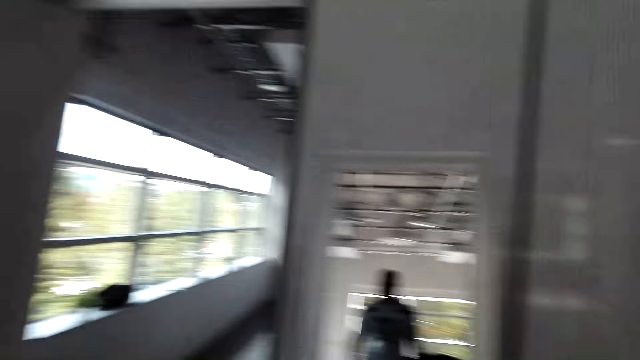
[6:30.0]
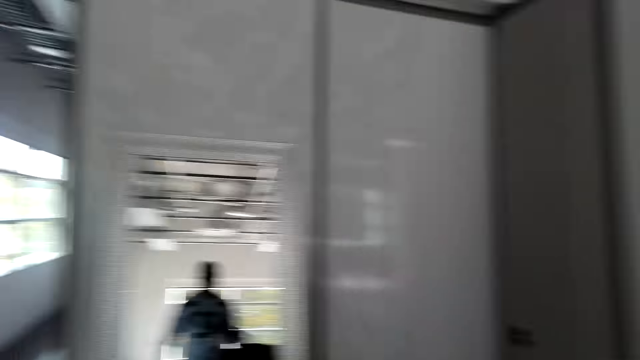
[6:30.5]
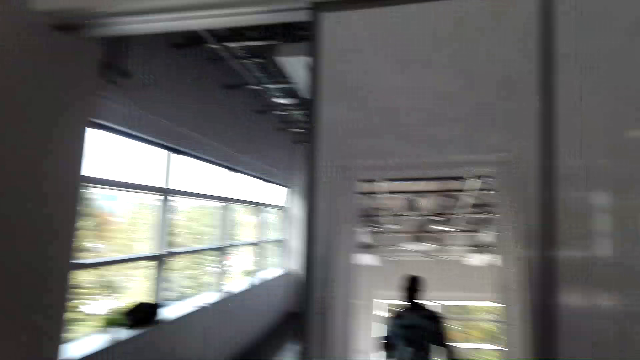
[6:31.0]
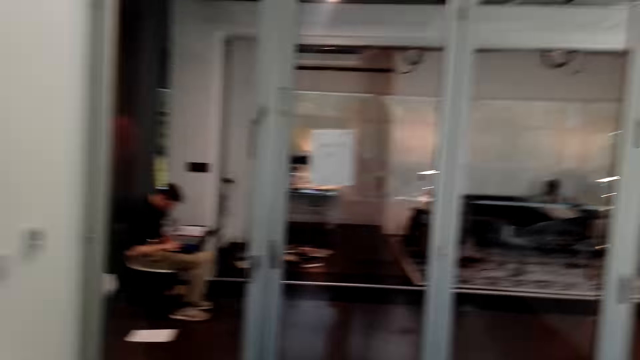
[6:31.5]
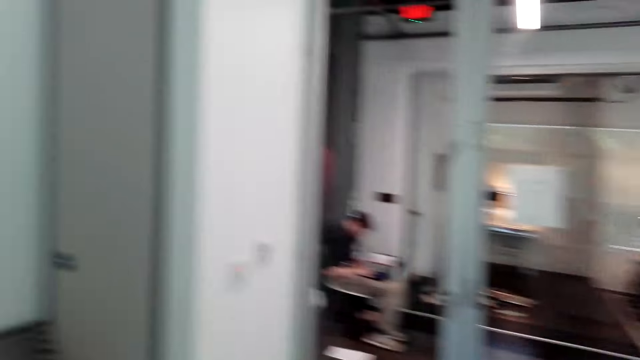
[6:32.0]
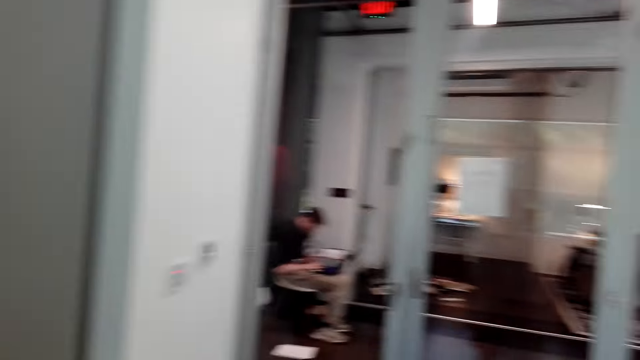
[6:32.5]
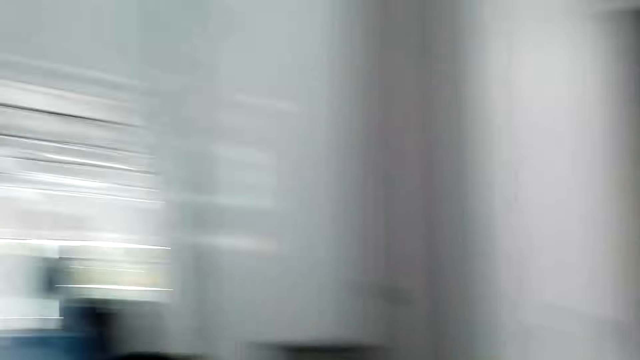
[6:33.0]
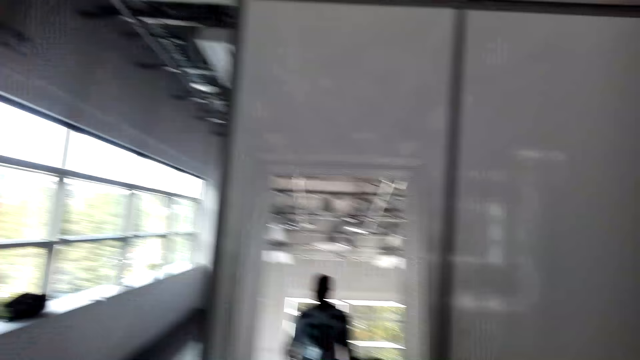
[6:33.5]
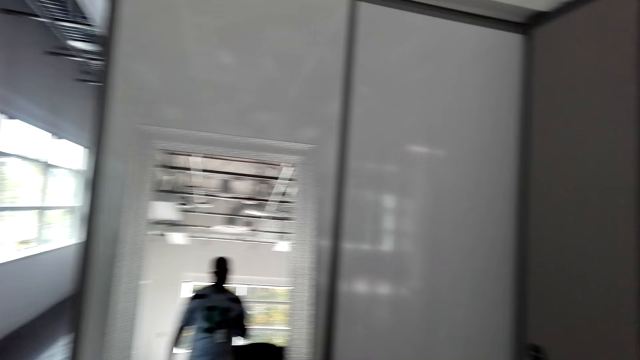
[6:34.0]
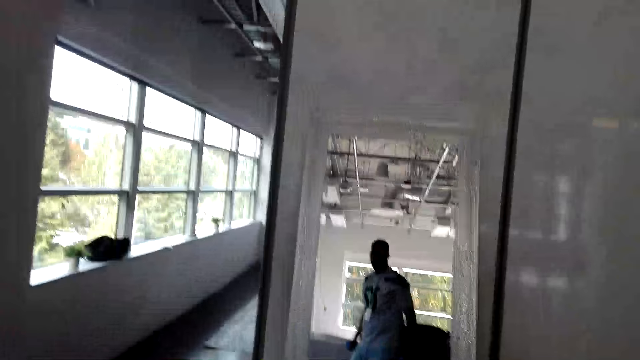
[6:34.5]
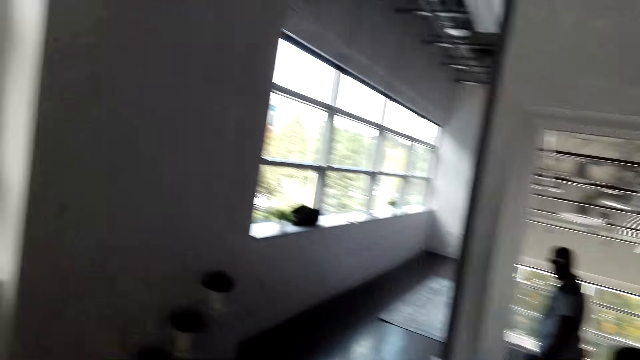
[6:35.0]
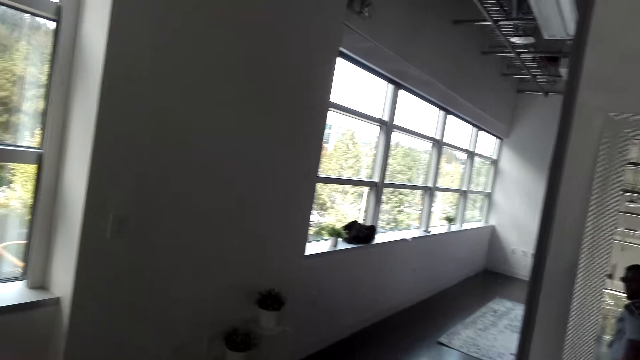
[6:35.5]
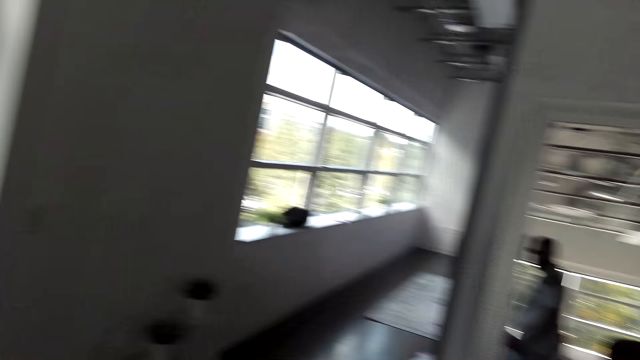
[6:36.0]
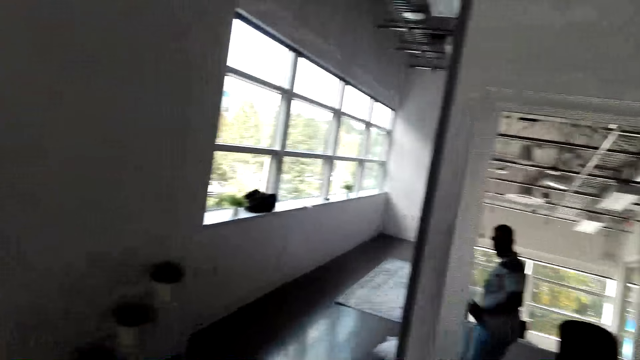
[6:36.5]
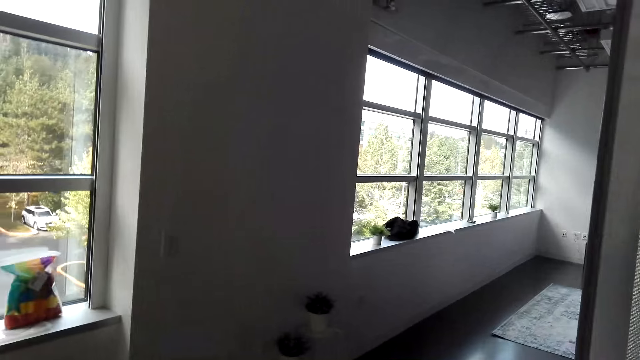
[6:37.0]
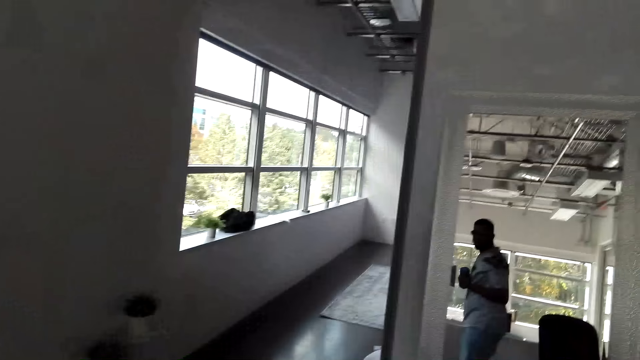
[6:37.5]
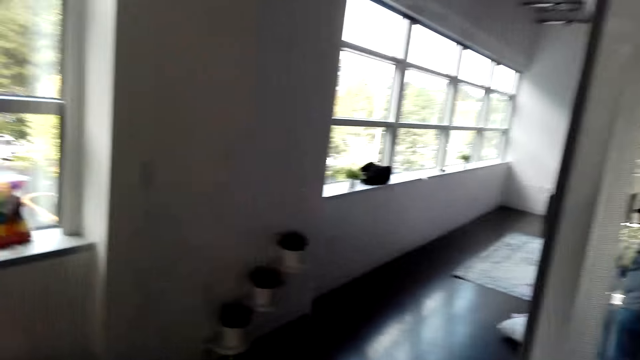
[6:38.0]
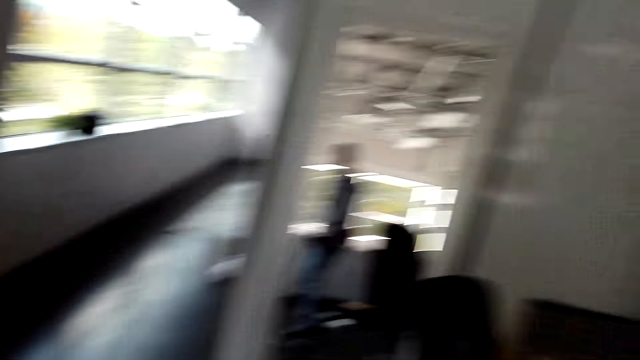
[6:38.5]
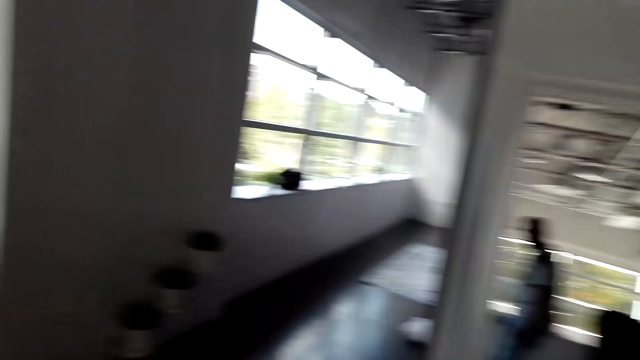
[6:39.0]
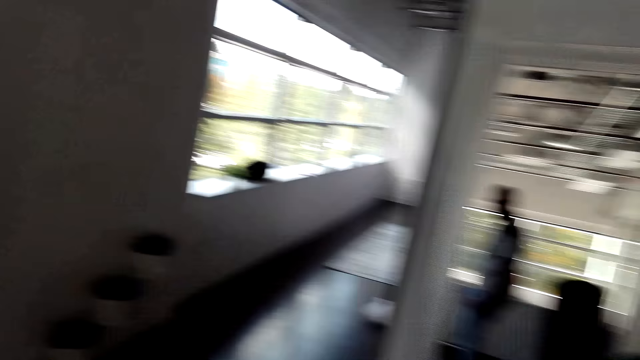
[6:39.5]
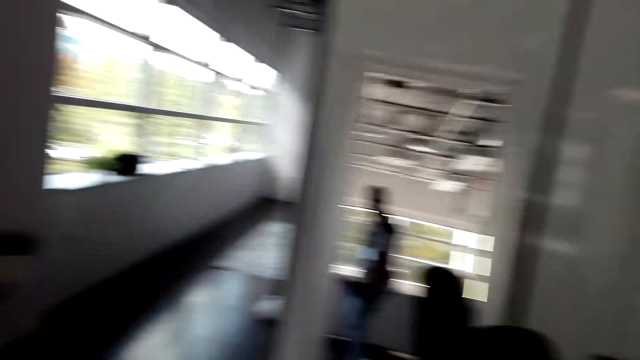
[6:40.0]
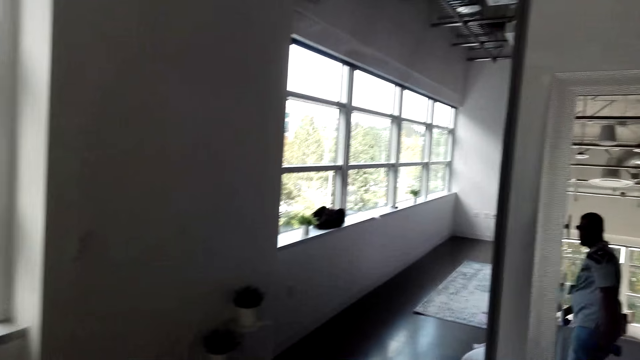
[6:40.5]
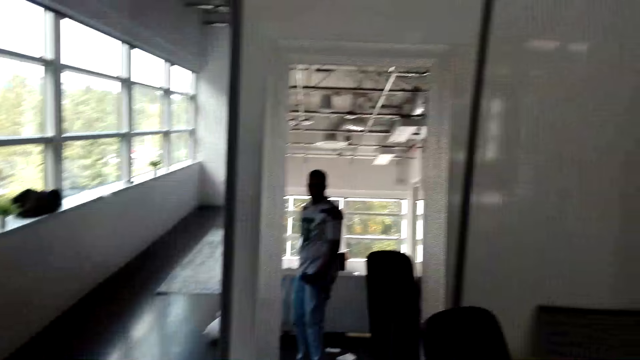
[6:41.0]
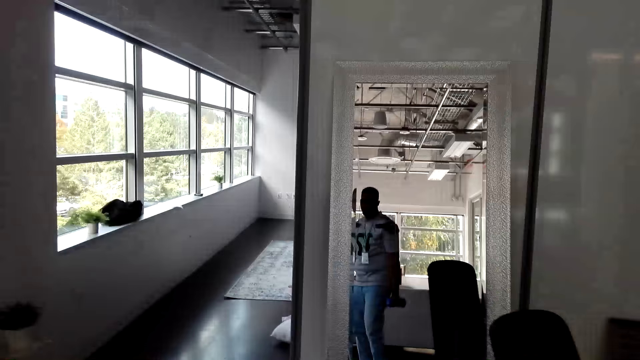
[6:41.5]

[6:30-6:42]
The camera wearer looks aside. They lift blue dumbbells.

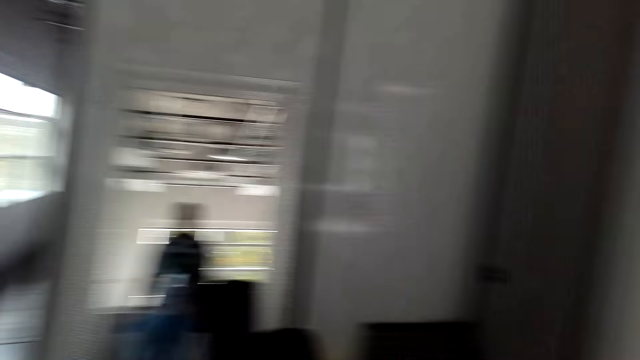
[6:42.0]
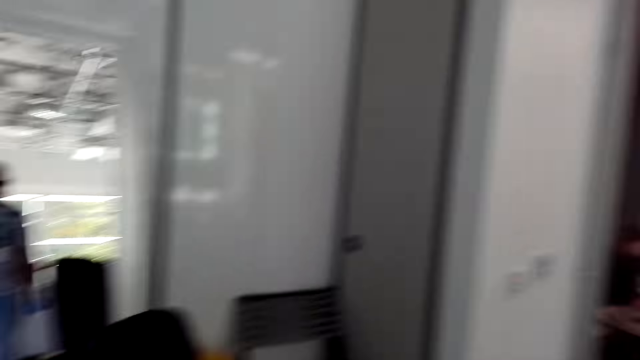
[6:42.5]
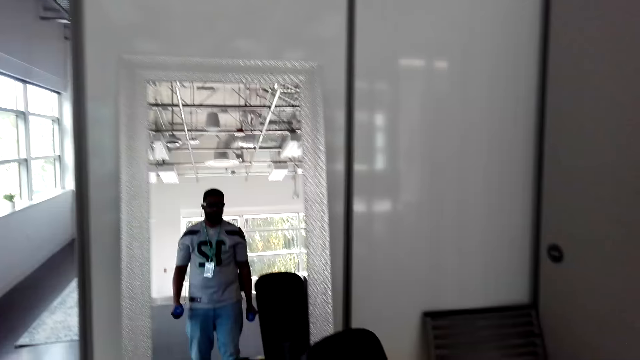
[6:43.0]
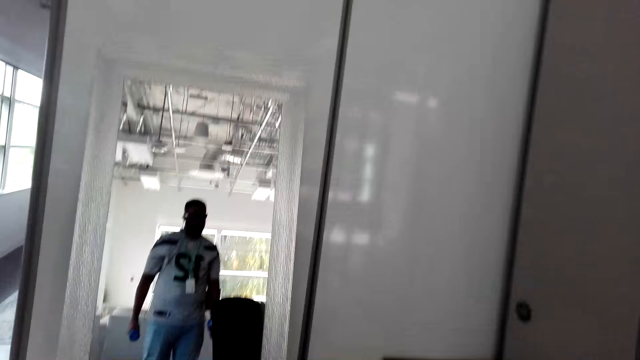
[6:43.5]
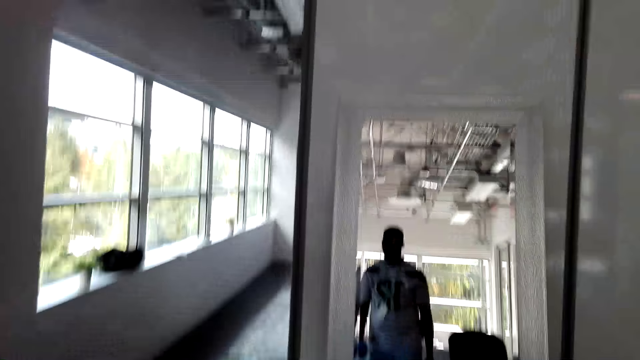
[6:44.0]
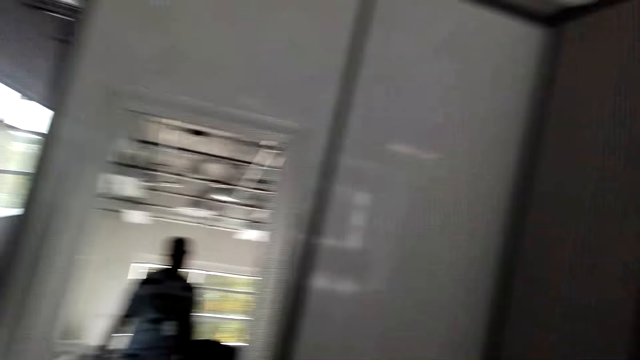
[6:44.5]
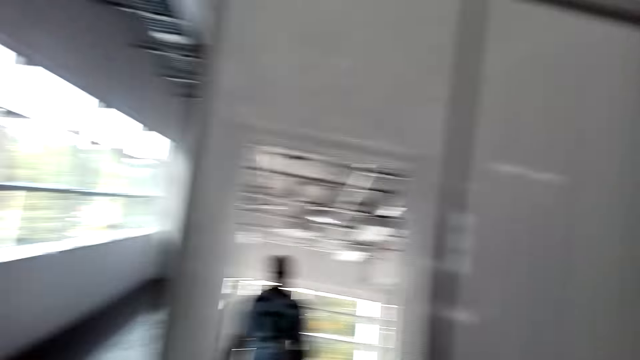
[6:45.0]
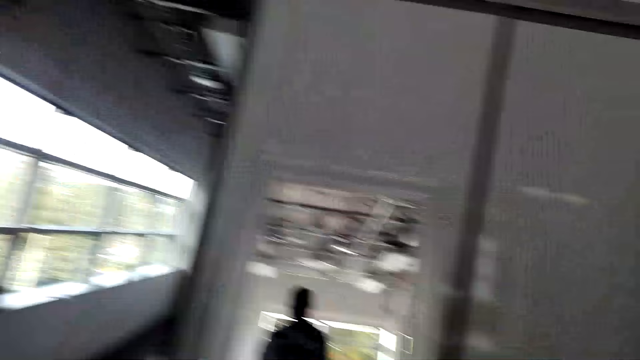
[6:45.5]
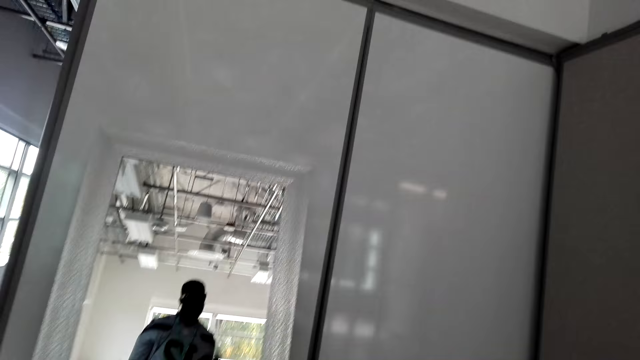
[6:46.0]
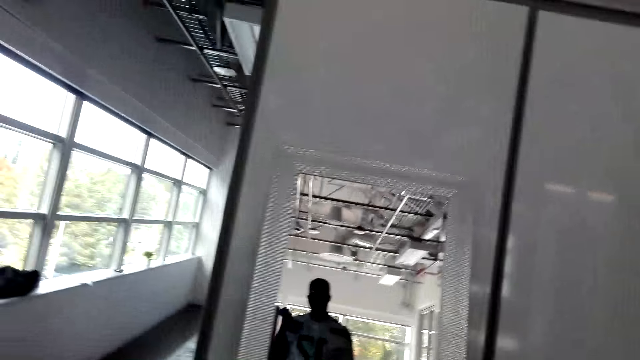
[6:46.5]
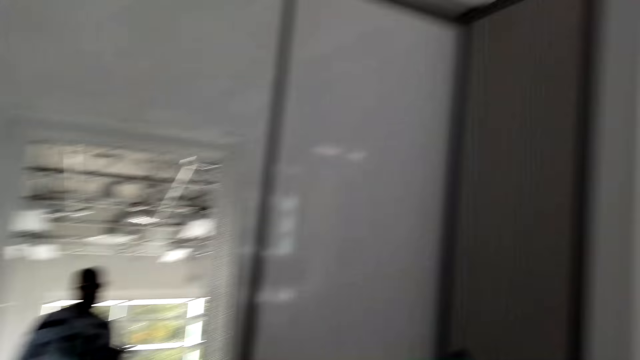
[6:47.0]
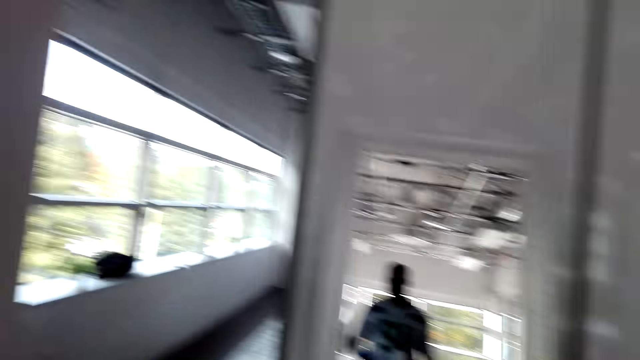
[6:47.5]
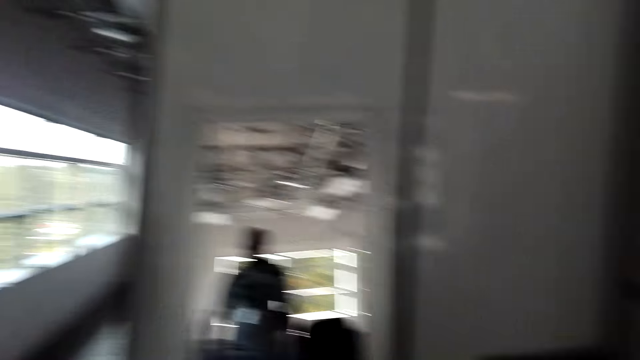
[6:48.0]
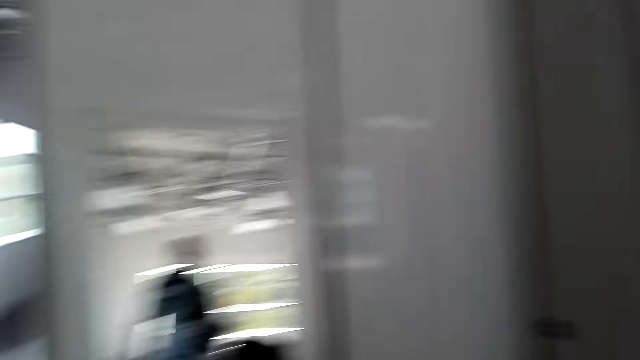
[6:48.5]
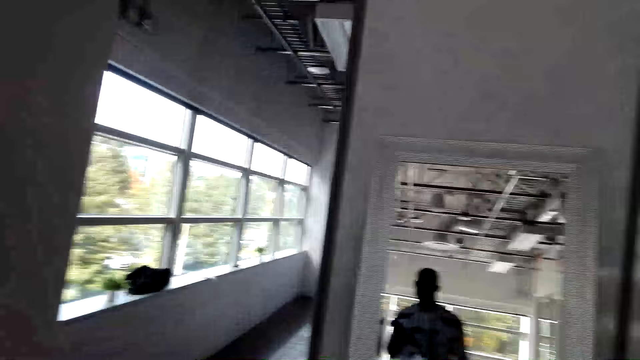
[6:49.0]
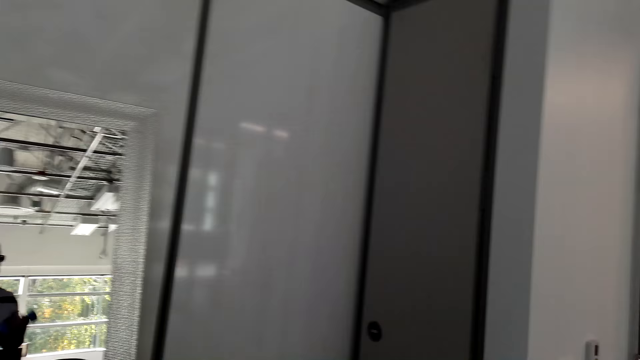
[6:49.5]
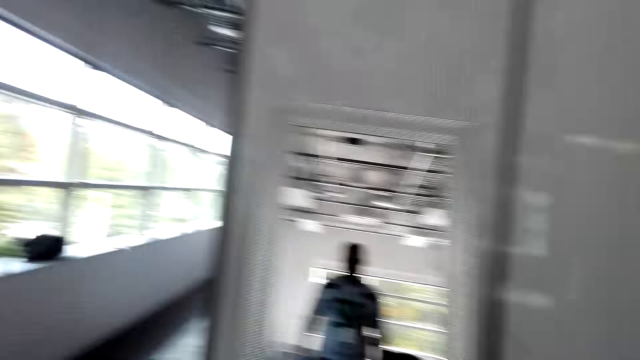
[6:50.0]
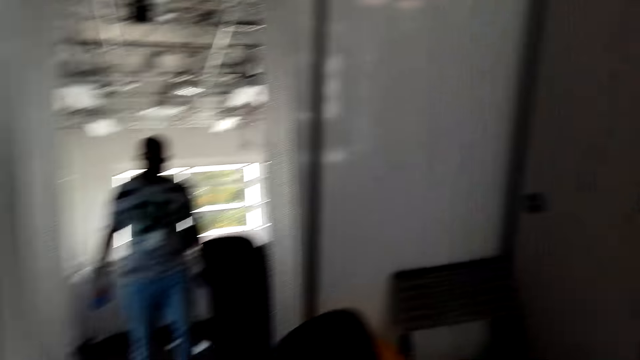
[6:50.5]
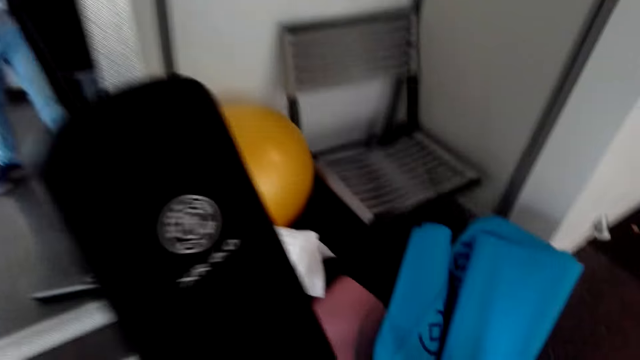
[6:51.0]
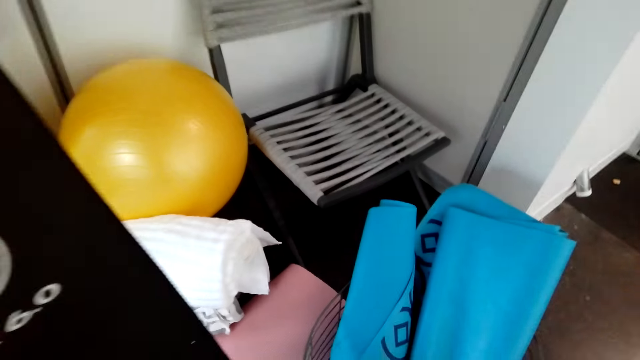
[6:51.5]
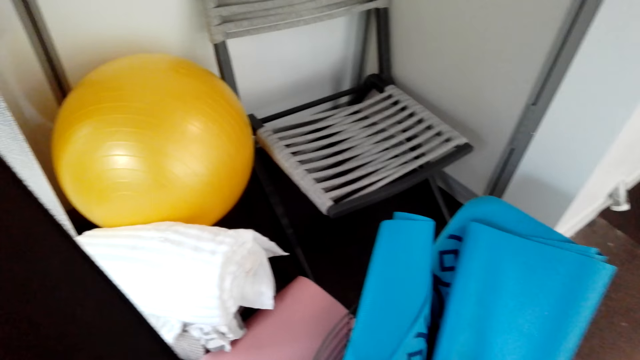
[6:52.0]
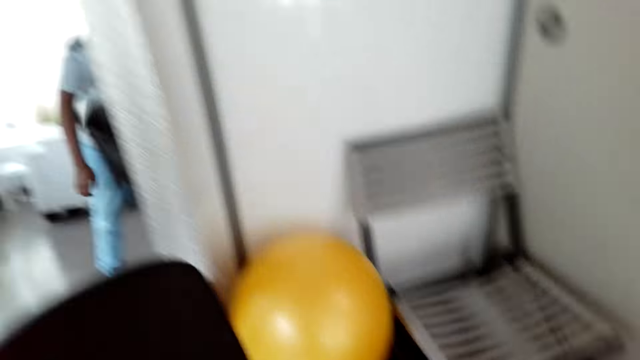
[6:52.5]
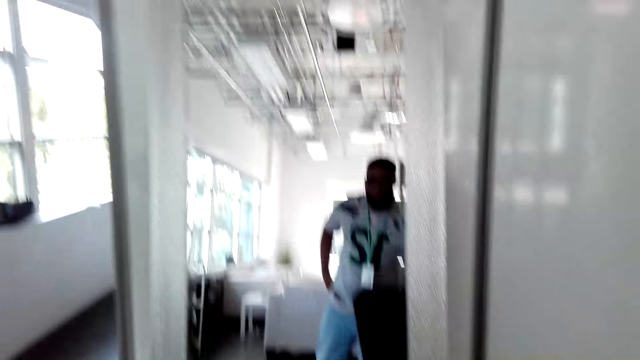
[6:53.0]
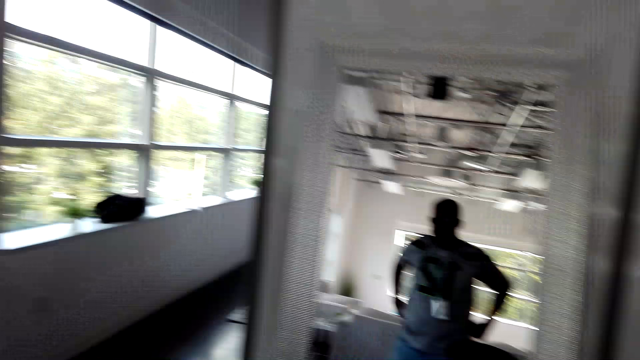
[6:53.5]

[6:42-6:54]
The camera wearer bends. They stand in front of the mirror.
